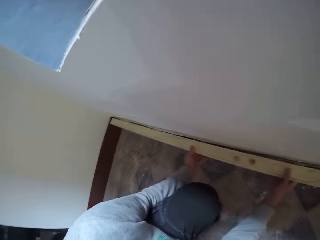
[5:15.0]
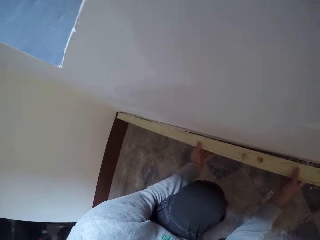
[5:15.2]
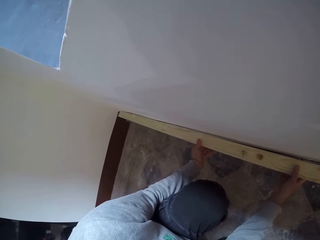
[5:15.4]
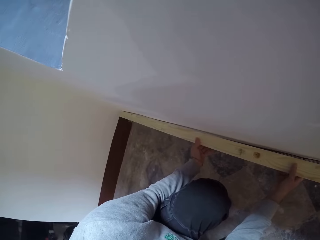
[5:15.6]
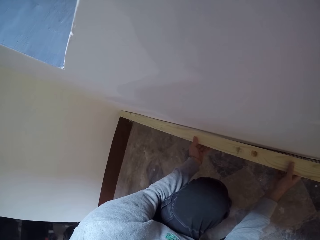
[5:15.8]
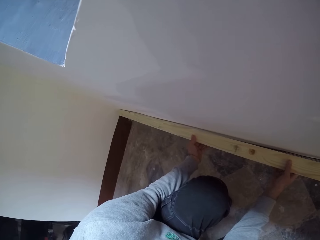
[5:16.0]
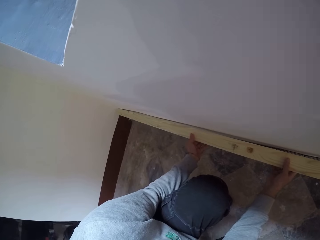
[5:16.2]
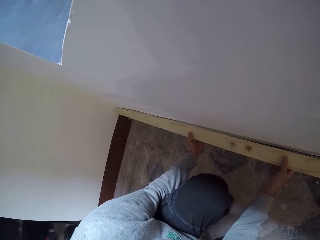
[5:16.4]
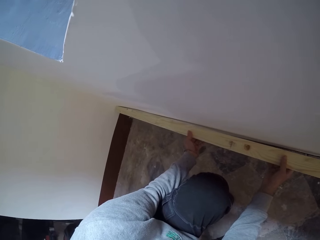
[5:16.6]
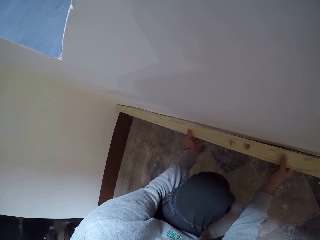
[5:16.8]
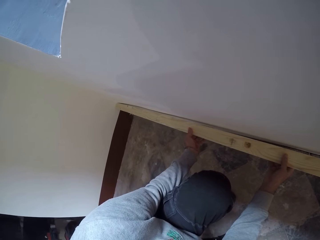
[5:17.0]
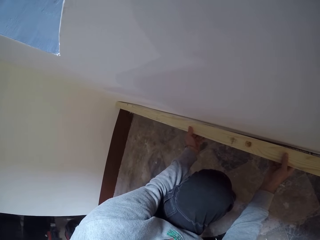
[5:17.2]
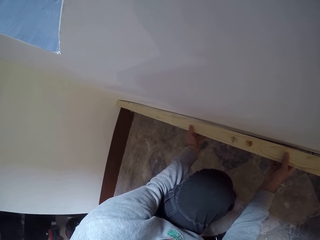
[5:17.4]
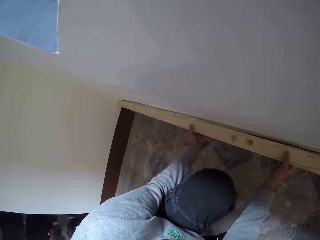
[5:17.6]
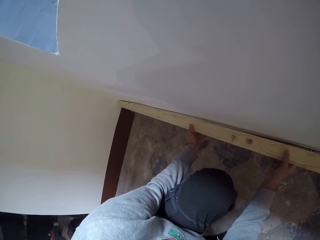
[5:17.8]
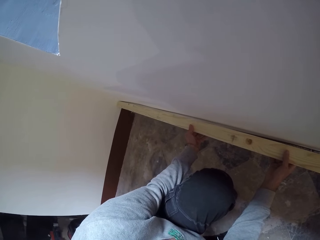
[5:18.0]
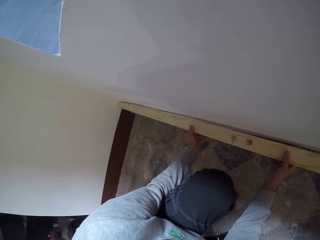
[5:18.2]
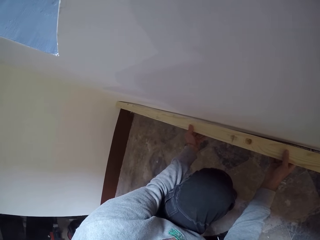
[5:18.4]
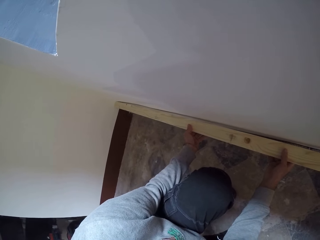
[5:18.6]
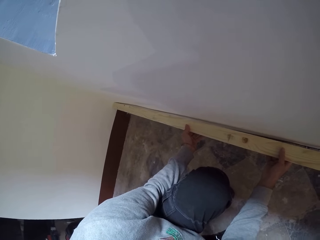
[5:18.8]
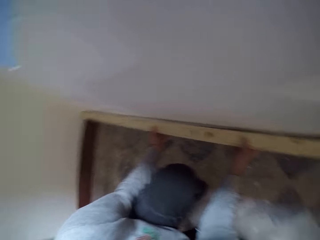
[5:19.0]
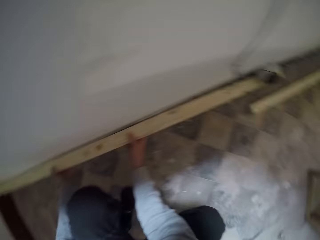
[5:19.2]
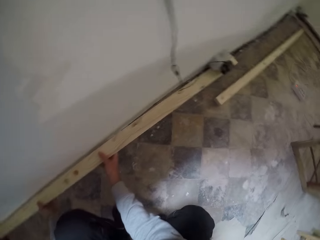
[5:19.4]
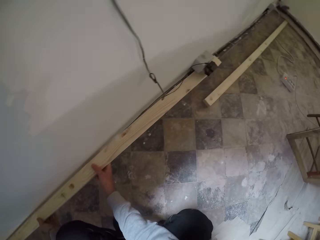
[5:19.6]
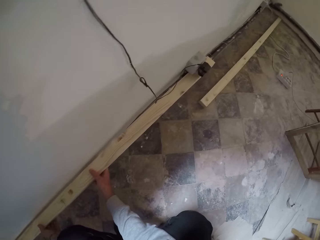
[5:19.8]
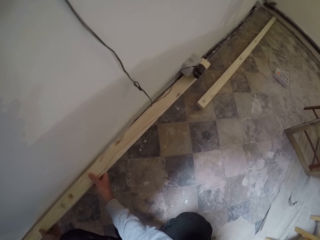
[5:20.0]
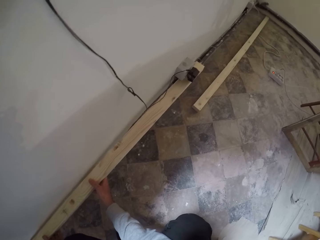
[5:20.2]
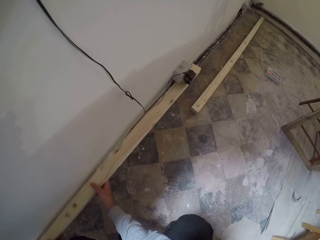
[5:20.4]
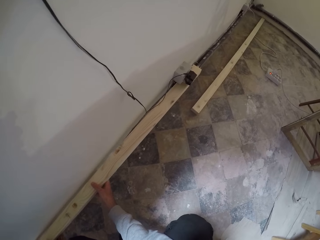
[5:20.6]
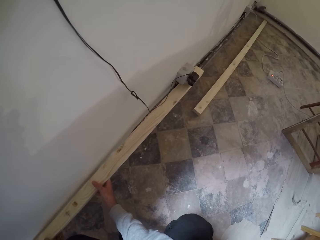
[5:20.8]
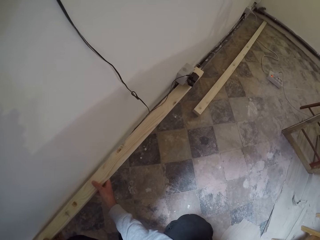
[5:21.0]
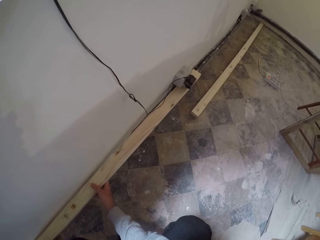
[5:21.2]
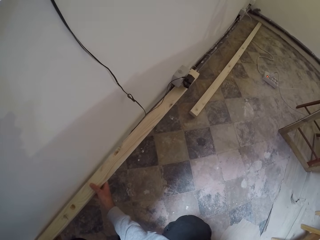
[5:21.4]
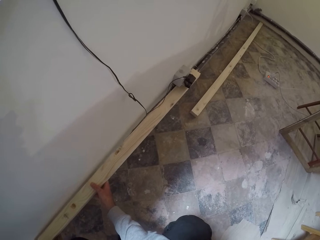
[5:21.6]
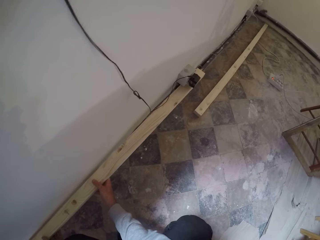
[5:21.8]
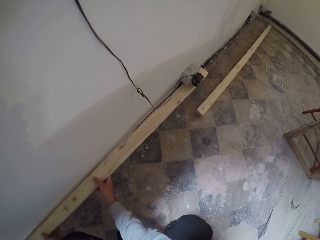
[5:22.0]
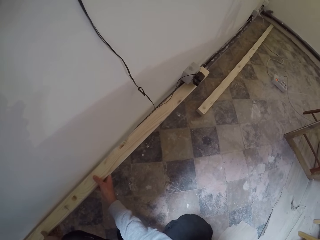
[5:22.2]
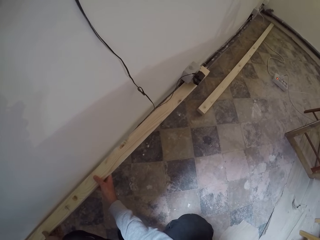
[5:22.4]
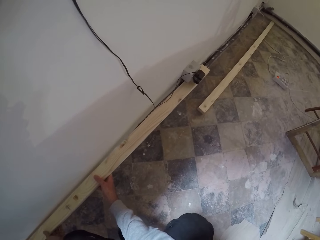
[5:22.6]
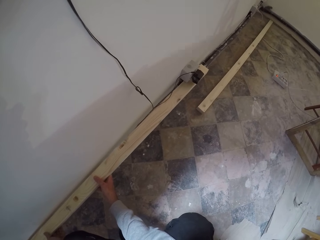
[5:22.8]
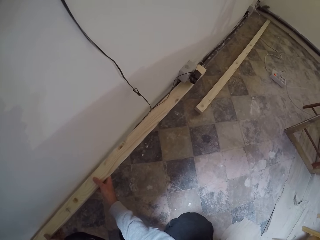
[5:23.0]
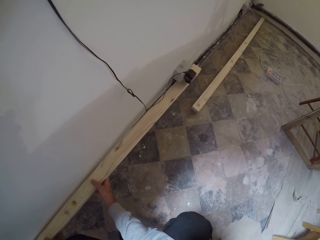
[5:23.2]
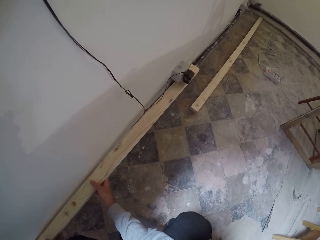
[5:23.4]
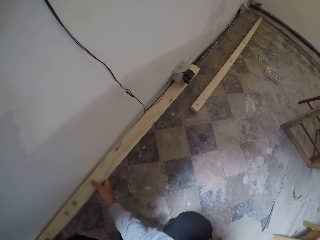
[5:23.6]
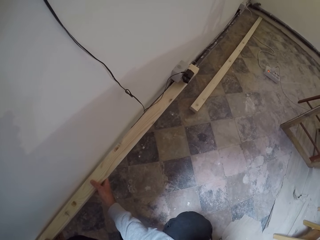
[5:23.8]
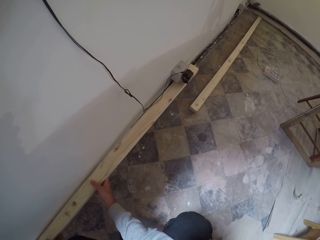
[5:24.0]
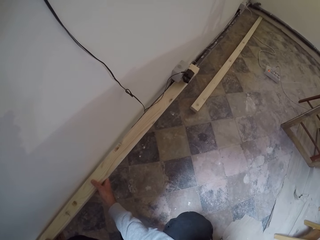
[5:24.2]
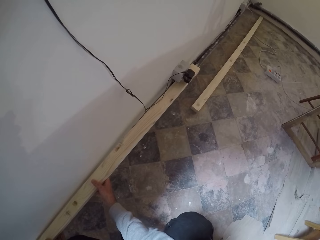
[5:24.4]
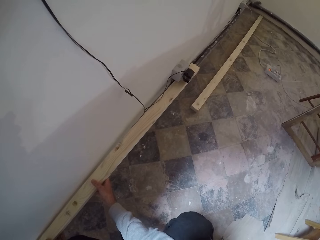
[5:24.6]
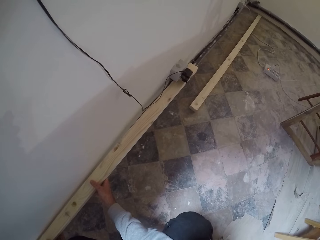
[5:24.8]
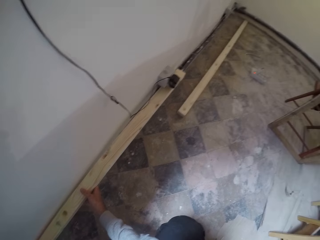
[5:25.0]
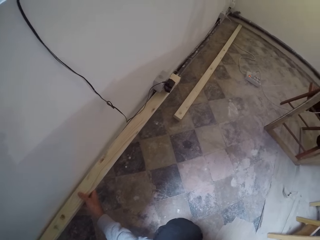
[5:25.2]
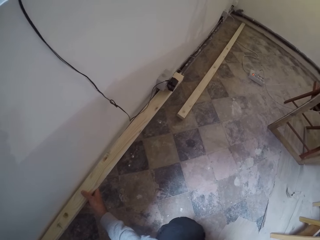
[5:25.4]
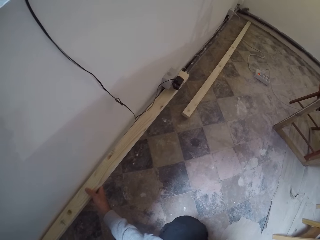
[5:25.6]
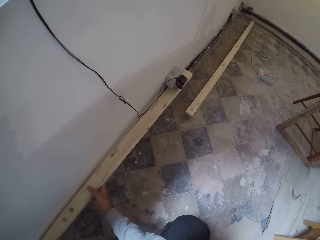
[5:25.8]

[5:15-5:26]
The camera wearer looks around. They look around again.

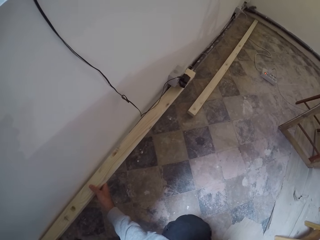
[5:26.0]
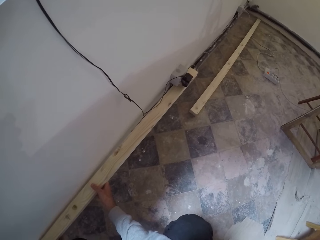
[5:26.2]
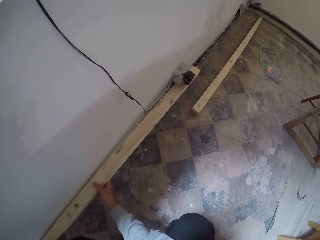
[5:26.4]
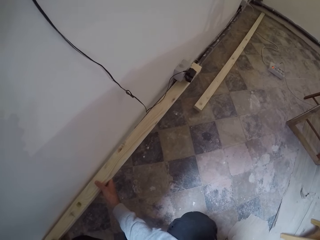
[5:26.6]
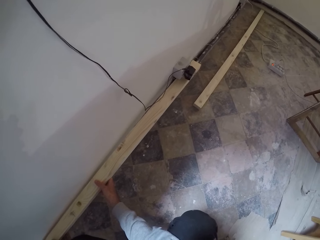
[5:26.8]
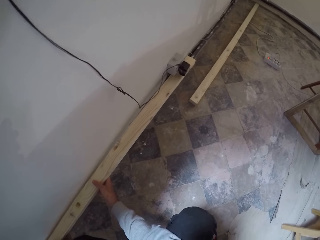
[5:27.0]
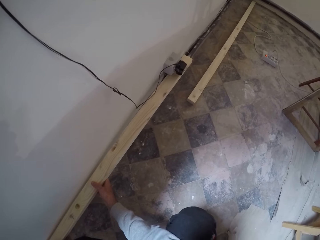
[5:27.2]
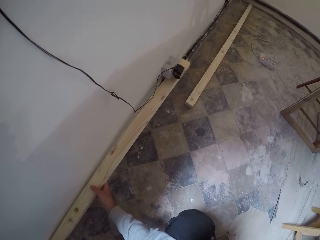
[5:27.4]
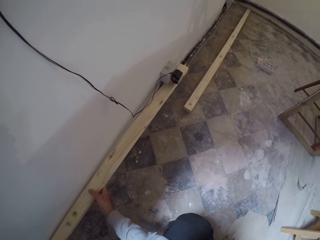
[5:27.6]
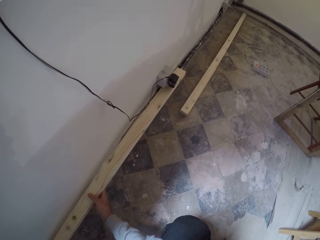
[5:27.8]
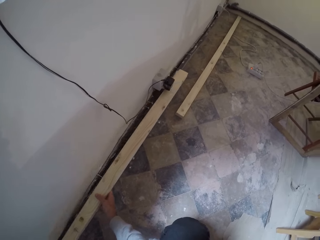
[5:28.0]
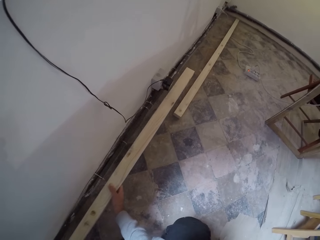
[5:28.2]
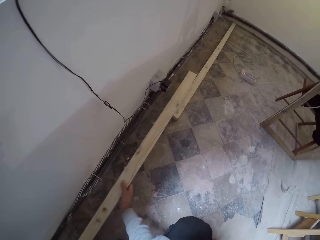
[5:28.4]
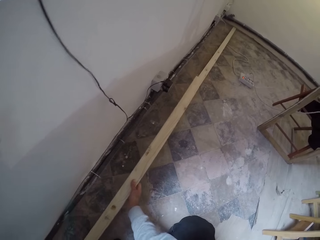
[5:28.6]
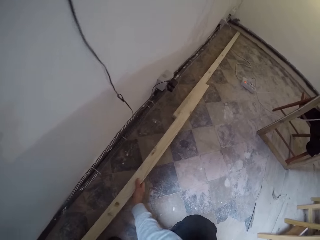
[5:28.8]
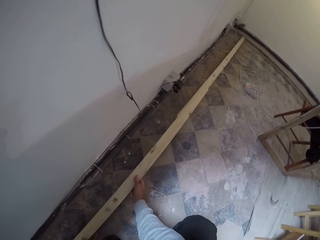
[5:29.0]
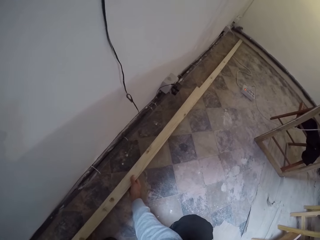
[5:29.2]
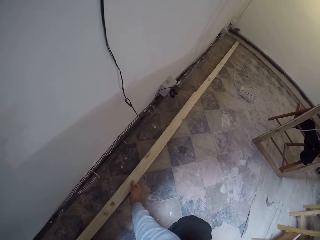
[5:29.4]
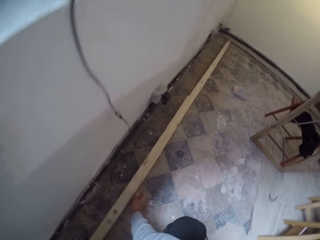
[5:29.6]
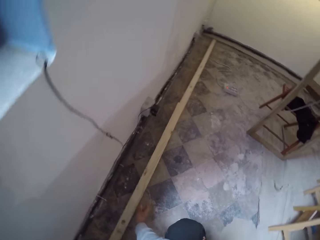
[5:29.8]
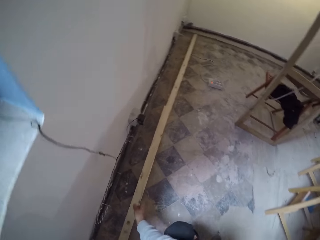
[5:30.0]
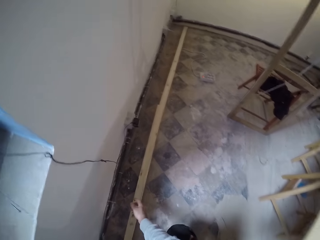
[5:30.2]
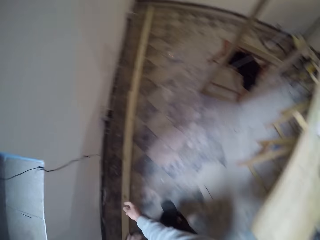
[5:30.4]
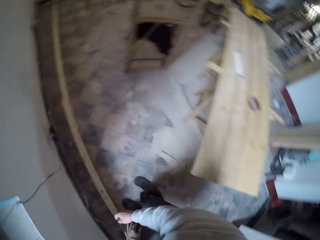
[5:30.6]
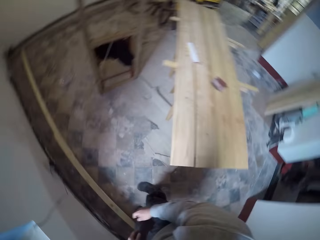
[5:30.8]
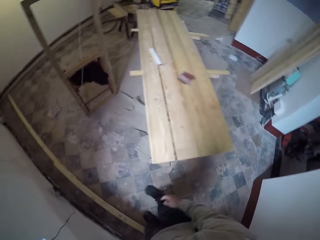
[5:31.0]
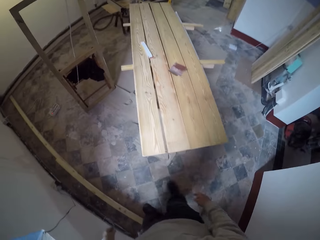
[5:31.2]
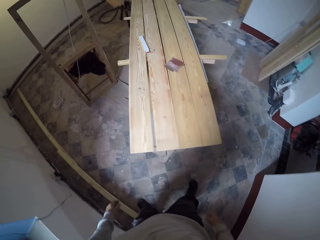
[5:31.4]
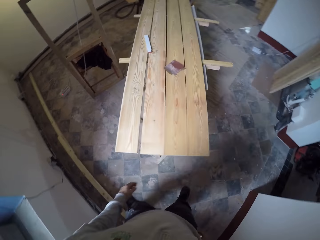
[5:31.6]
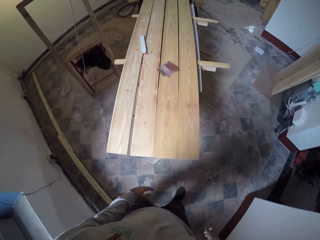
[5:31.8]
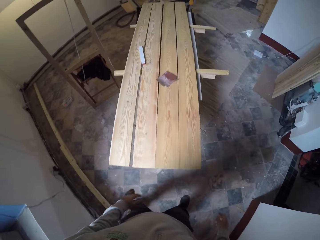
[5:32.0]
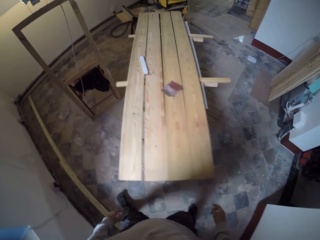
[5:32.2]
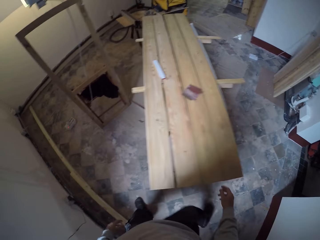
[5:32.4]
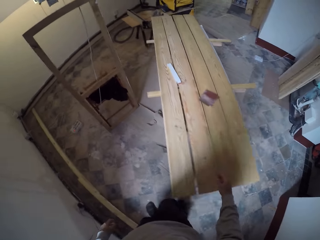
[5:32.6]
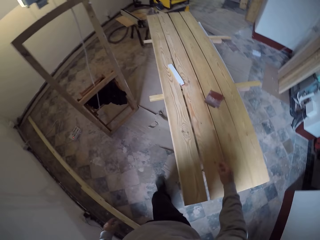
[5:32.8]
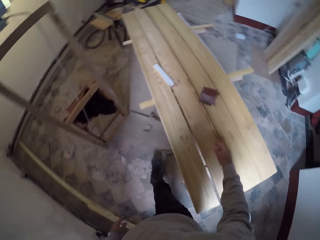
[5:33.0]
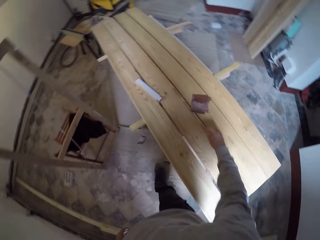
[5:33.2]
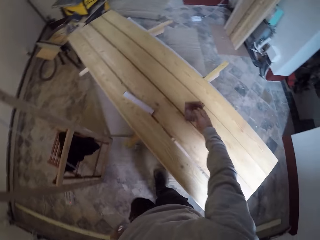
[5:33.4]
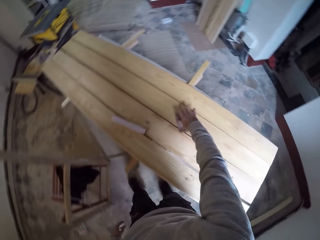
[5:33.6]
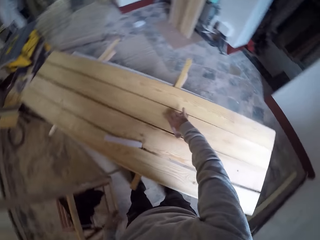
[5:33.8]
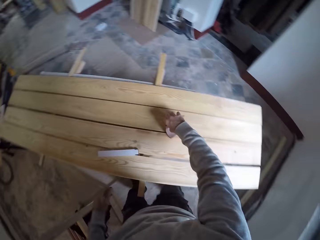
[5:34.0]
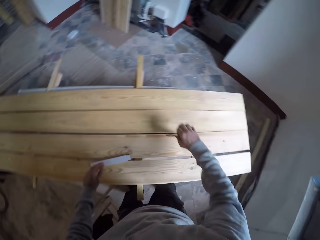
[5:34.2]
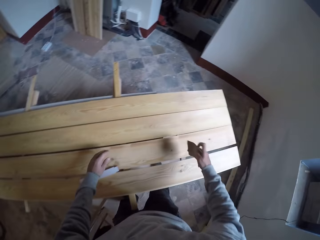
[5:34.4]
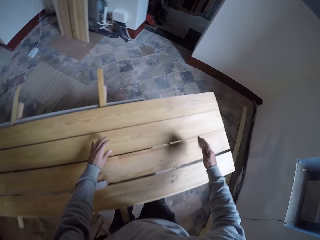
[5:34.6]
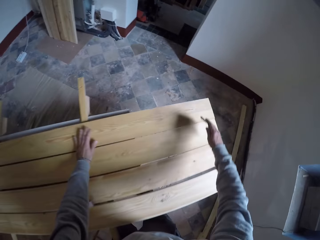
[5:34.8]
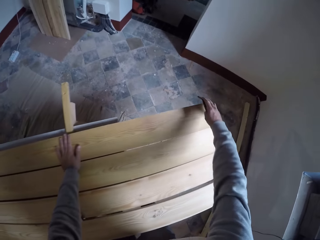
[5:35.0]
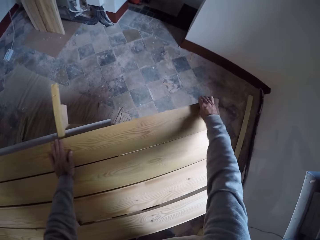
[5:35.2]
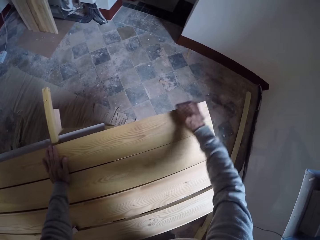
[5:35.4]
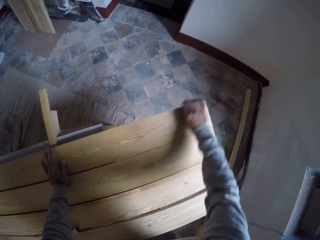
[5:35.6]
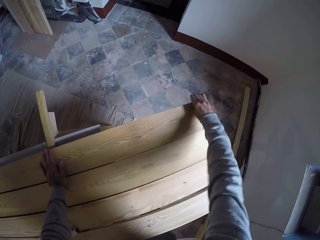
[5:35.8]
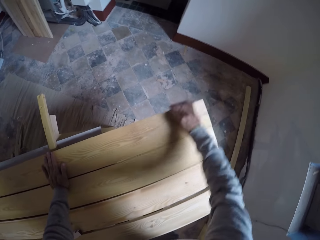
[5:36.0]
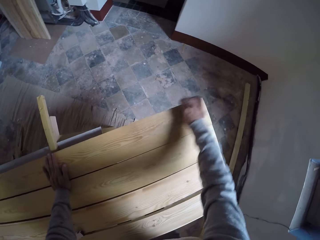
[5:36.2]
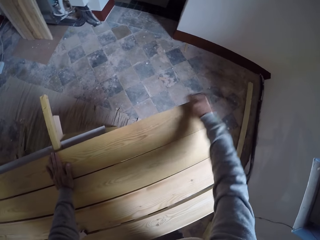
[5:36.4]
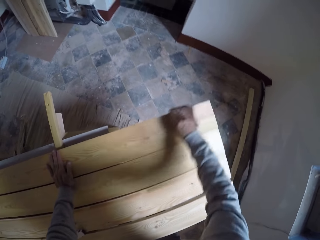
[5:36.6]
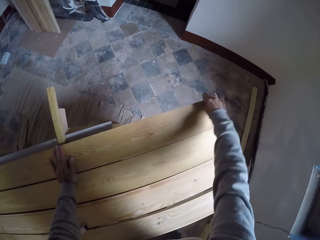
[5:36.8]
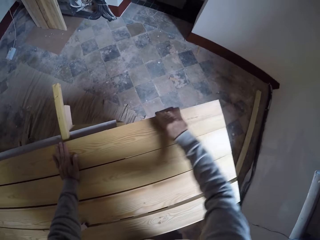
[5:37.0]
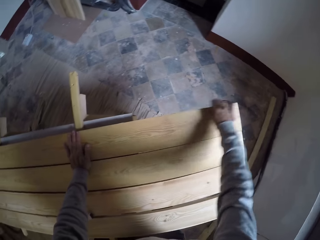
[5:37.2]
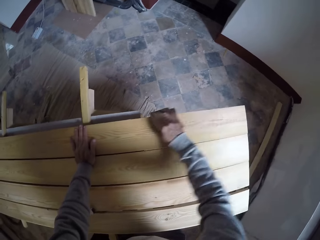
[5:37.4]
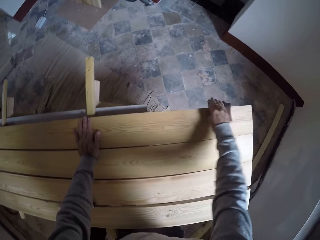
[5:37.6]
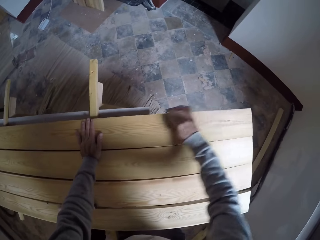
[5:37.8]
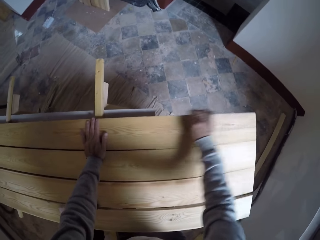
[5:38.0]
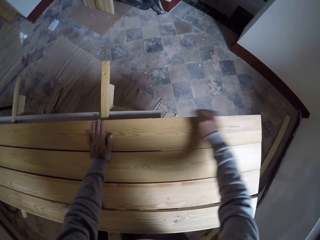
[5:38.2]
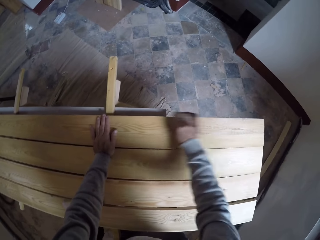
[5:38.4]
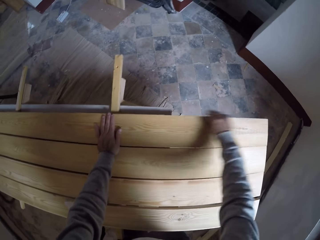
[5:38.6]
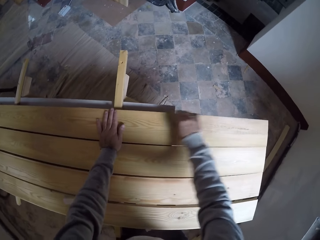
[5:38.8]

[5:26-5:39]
The camera wearer puts the wood down. They stand up. They turn around. They walk in the room. They take the sandpaper from the table. They sand the wood with the sandpaper.
